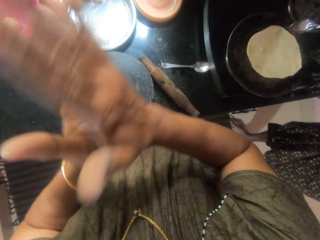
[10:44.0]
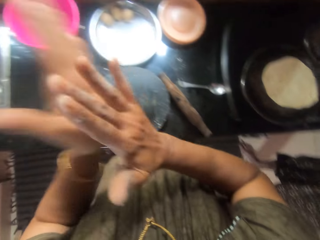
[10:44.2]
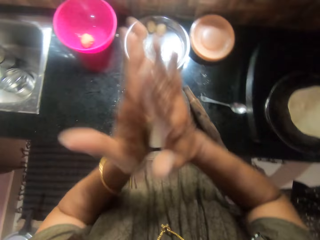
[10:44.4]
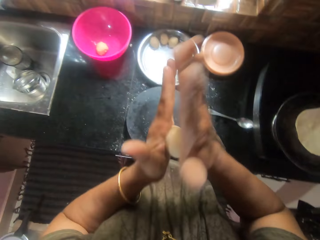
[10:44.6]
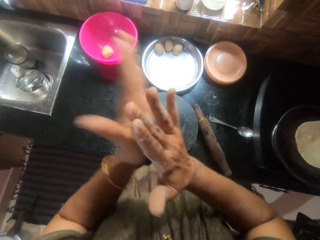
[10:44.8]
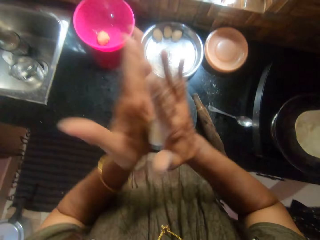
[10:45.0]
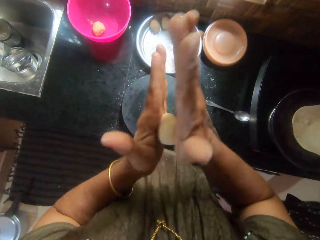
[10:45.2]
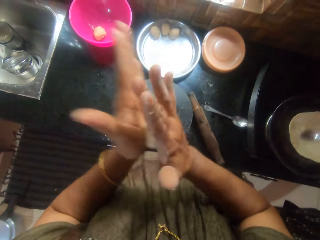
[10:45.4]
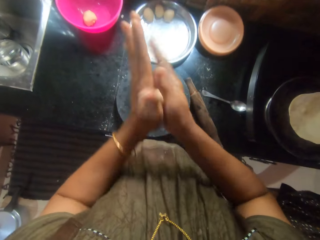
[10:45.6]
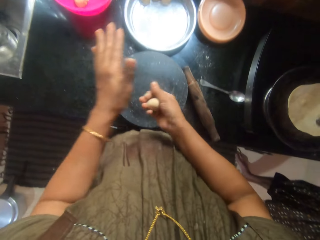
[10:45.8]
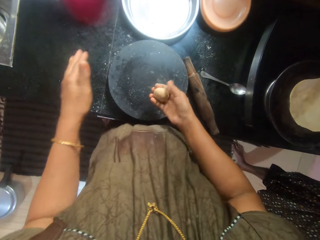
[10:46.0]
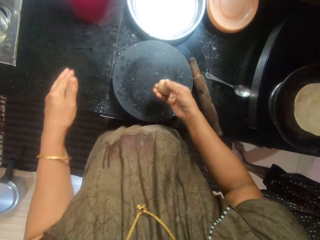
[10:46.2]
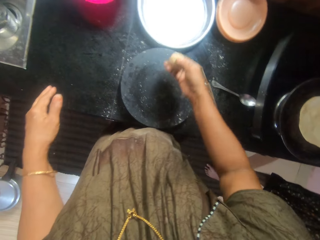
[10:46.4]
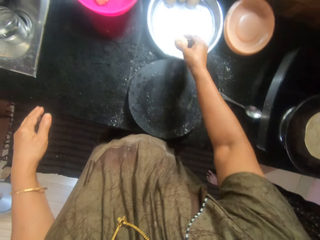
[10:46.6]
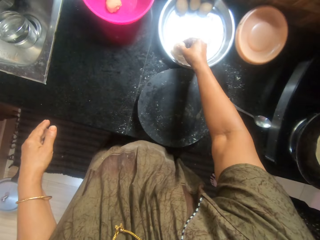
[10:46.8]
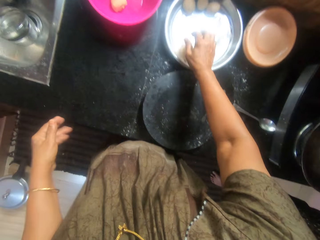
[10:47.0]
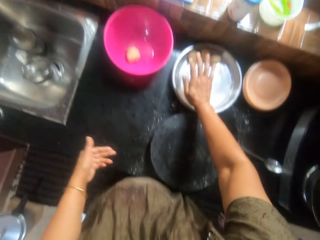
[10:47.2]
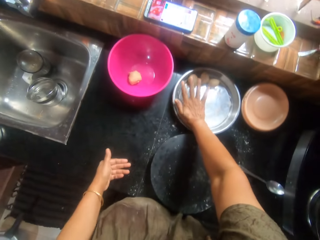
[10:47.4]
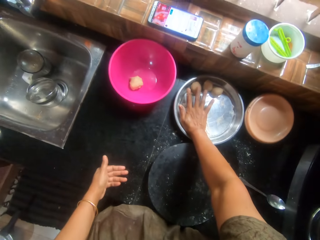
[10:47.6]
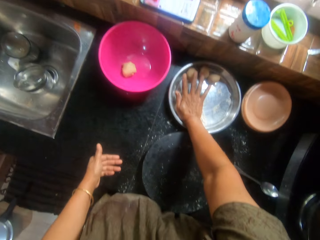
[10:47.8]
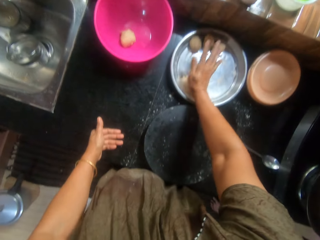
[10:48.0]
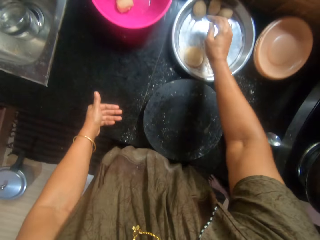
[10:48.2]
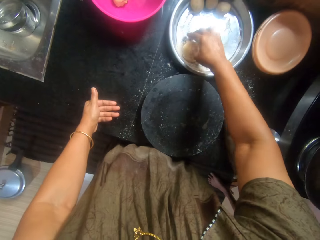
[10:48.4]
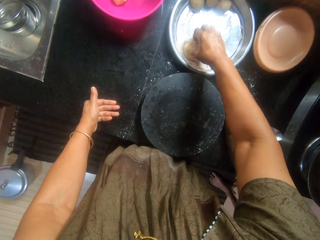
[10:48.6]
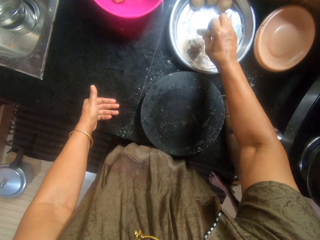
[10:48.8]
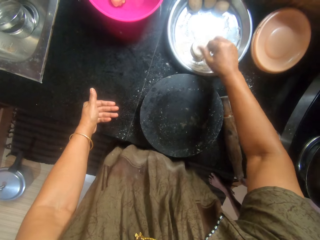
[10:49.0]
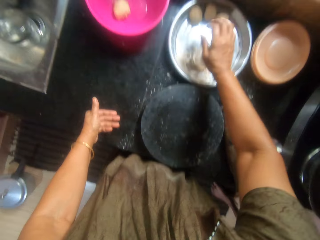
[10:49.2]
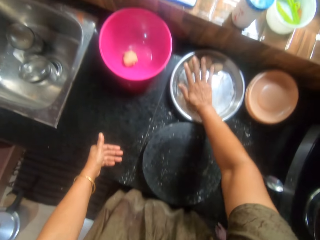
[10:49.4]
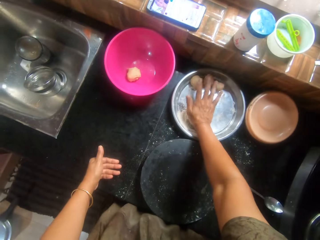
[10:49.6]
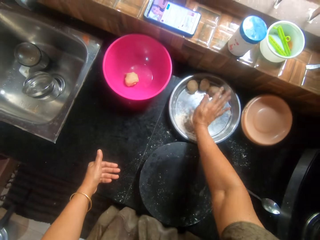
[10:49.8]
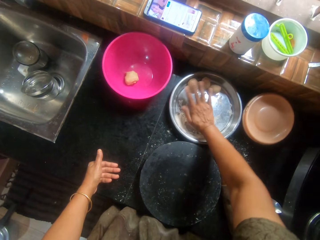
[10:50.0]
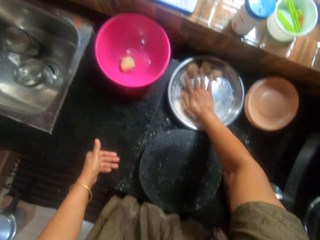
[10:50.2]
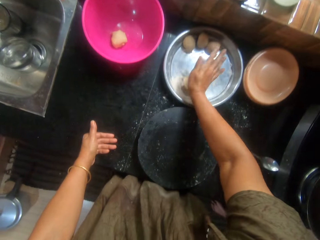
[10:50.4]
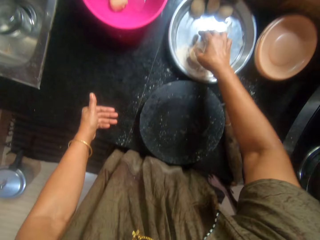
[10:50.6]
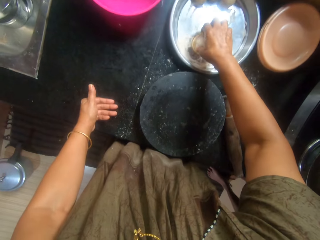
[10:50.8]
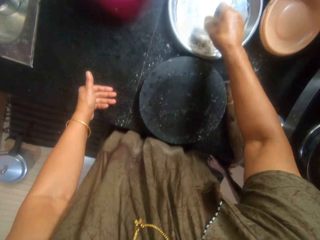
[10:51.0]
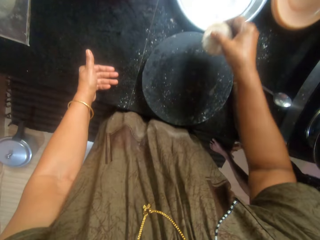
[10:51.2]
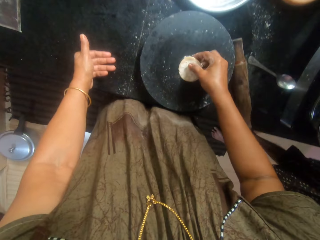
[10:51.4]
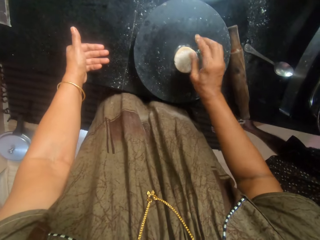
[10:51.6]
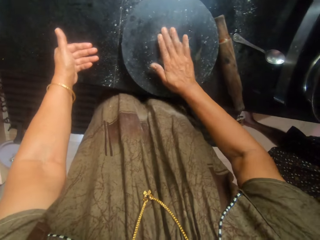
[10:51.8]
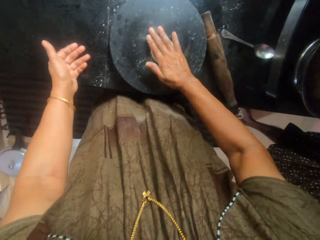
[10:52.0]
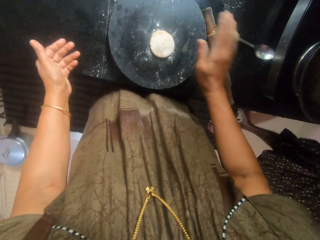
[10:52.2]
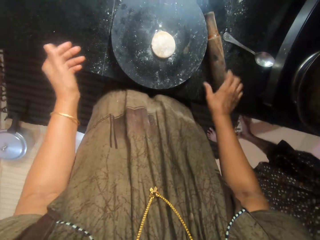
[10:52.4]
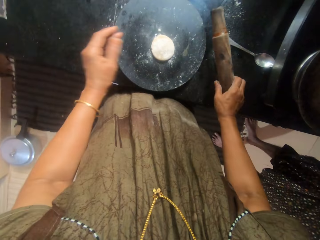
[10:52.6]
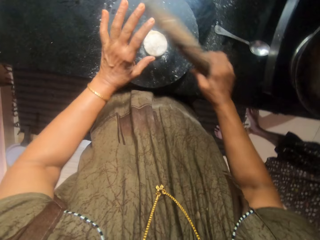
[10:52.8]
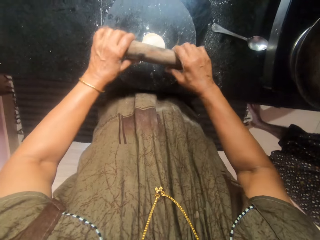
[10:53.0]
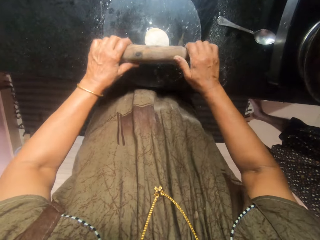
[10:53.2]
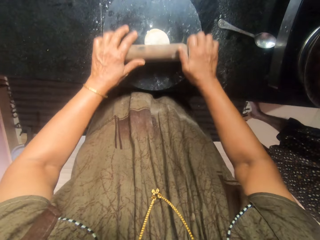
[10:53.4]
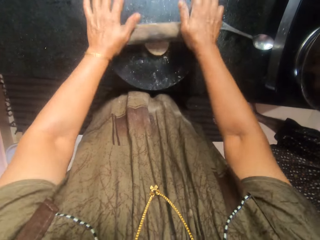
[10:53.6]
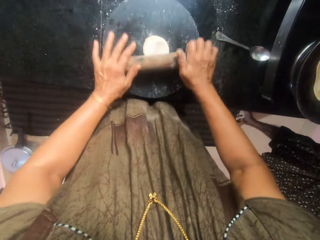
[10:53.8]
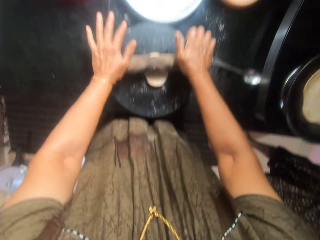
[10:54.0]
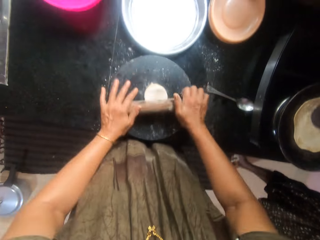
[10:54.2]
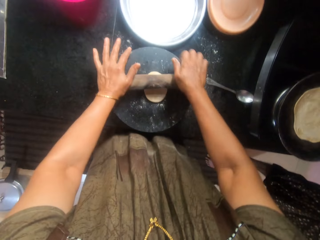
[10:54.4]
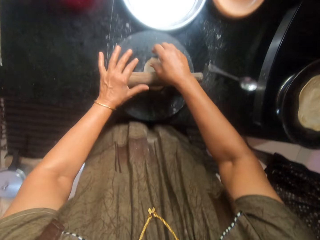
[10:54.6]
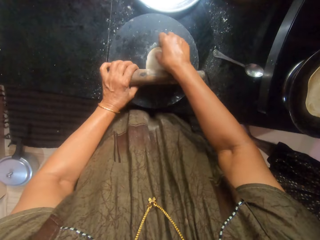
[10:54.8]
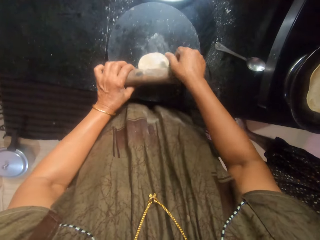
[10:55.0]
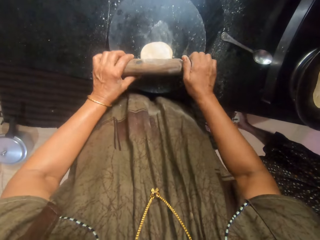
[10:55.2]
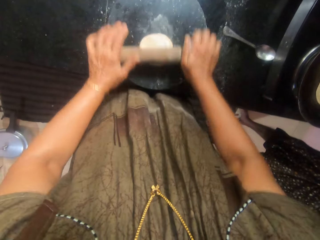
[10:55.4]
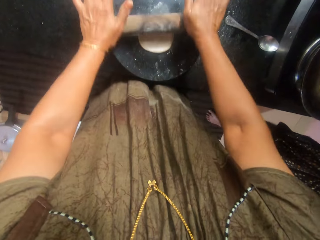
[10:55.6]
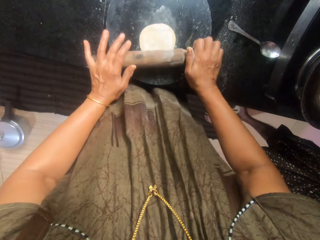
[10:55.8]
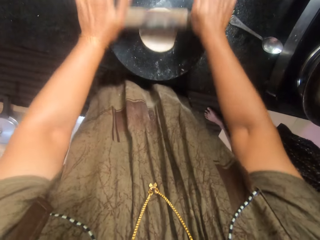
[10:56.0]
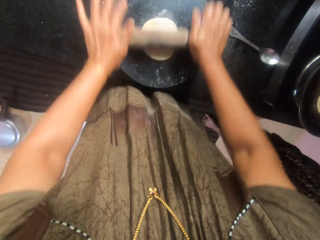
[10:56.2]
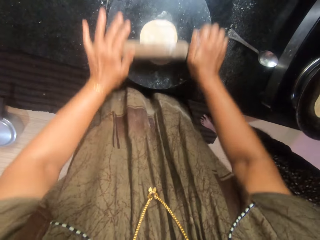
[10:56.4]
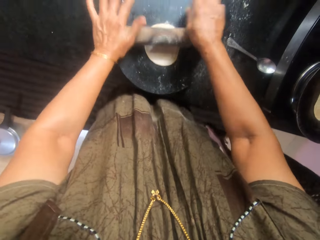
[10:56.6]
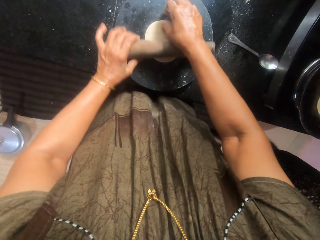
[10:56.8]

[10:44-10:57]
The camera wearer makes a dough ball. They mix the dough with flour inside the tray. They place the dough ball on the tray. They press the dough ball. They place the dough on the pastry board. They press the dough ball on something. They press the dough ball on something again. The man stands in the kitchen. The camera wearer picks the rolling pin from the countertop. They flatten the dough with the rolling pin. They rotate the dough and flatten the dough with the rolling pin.

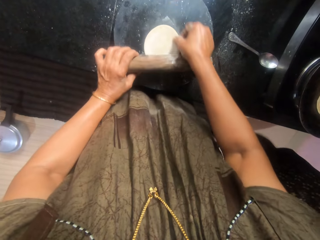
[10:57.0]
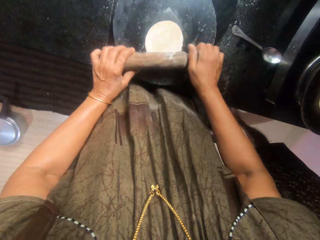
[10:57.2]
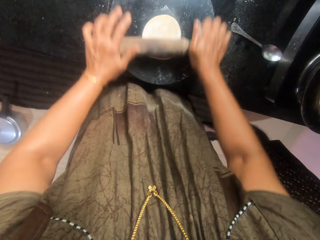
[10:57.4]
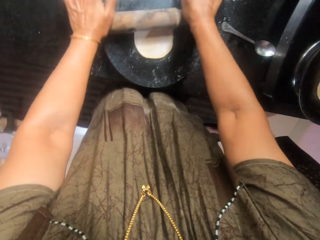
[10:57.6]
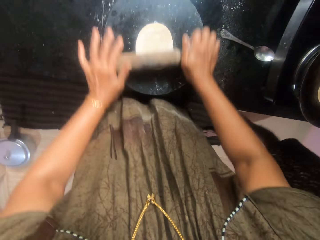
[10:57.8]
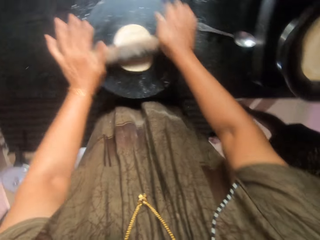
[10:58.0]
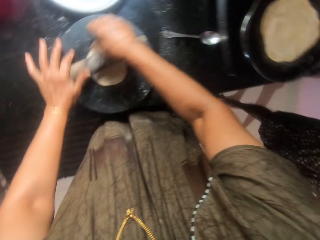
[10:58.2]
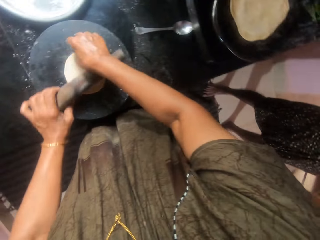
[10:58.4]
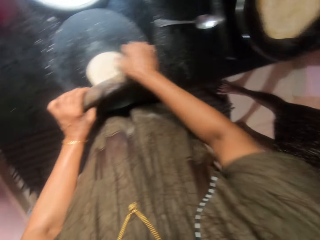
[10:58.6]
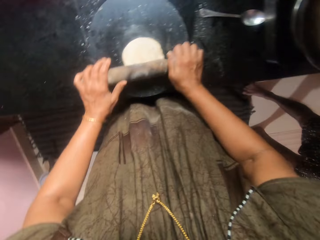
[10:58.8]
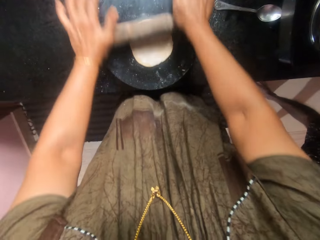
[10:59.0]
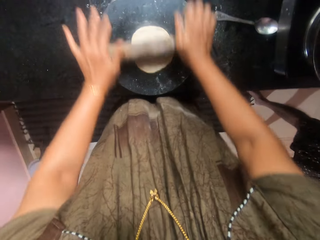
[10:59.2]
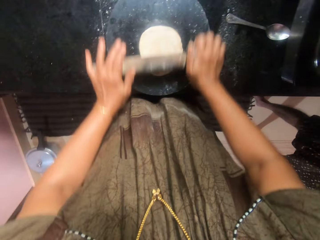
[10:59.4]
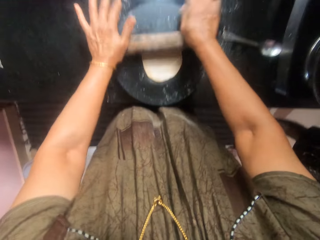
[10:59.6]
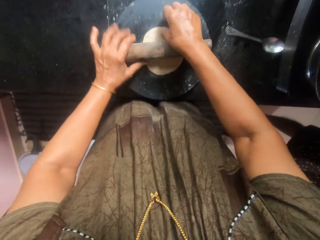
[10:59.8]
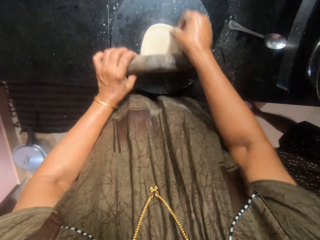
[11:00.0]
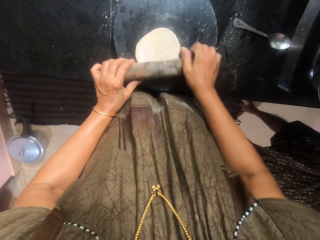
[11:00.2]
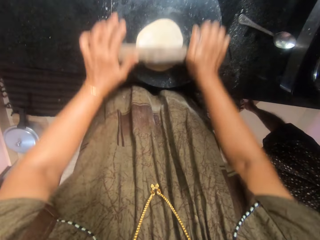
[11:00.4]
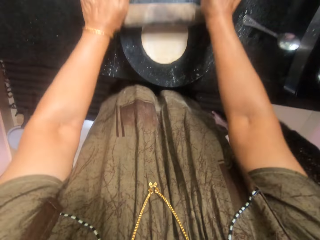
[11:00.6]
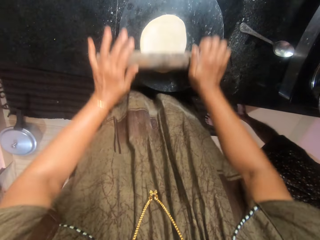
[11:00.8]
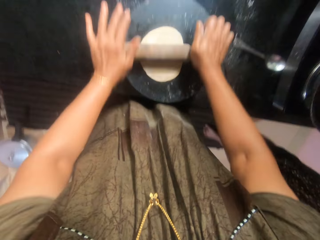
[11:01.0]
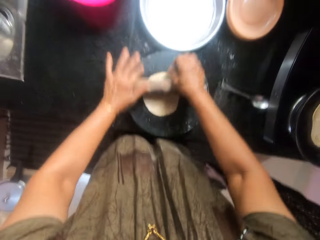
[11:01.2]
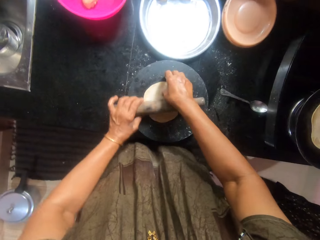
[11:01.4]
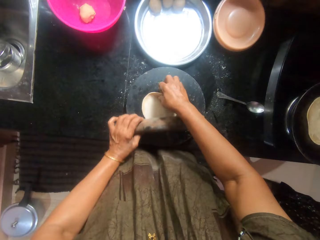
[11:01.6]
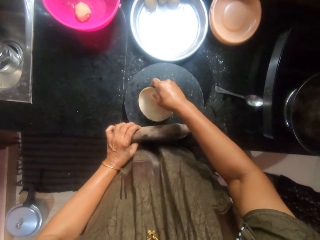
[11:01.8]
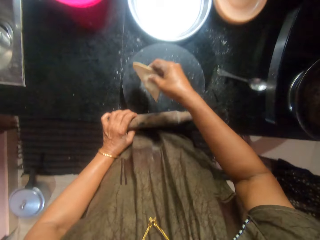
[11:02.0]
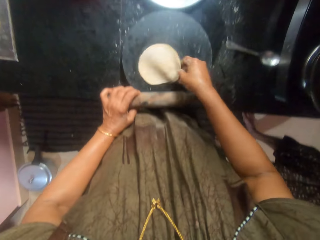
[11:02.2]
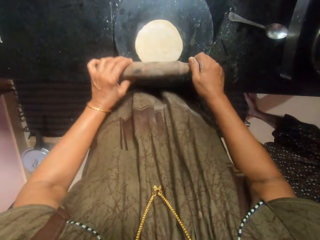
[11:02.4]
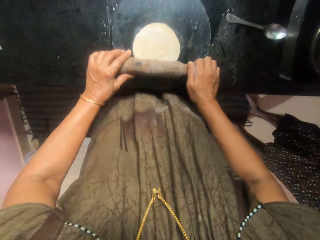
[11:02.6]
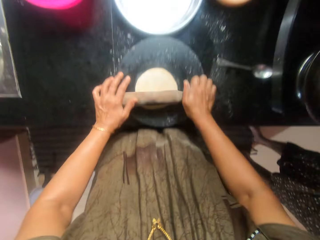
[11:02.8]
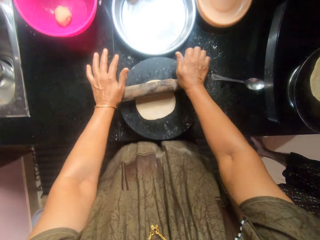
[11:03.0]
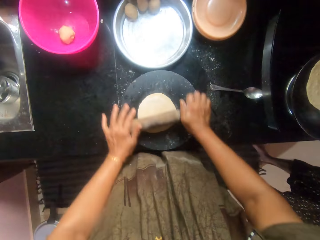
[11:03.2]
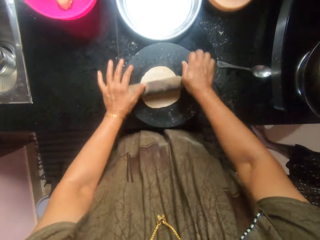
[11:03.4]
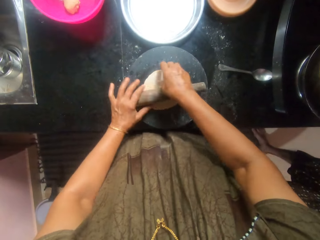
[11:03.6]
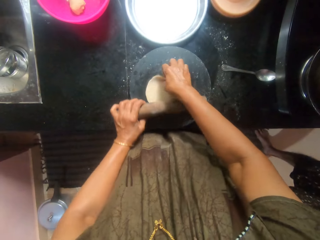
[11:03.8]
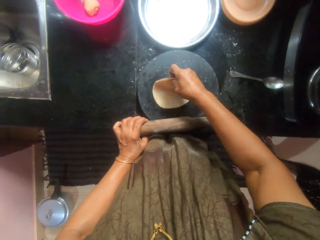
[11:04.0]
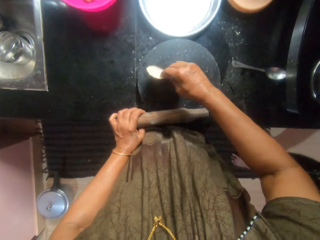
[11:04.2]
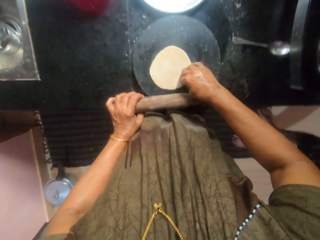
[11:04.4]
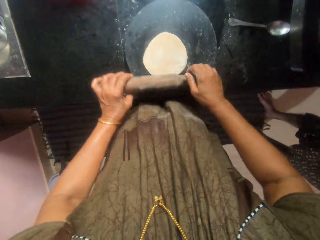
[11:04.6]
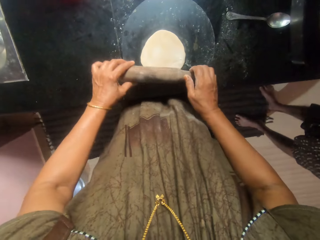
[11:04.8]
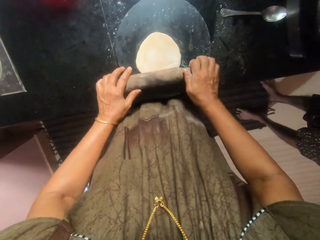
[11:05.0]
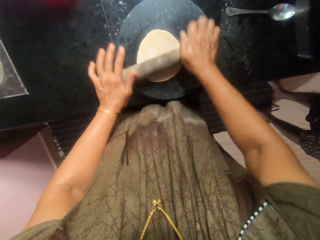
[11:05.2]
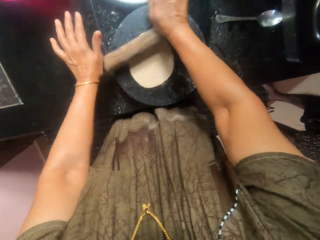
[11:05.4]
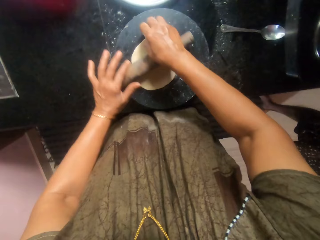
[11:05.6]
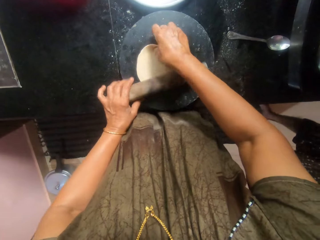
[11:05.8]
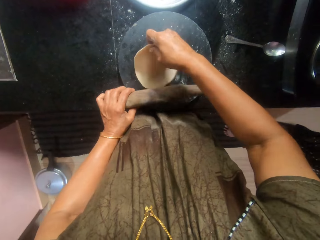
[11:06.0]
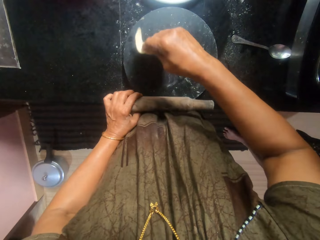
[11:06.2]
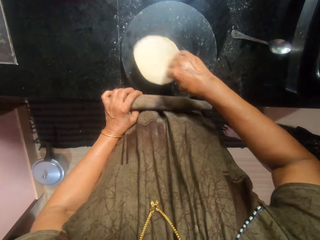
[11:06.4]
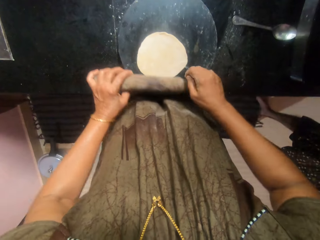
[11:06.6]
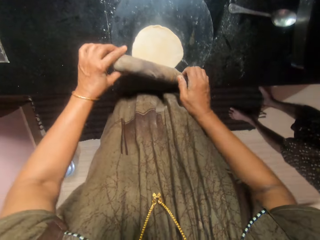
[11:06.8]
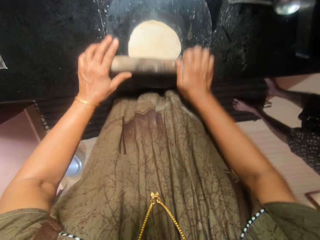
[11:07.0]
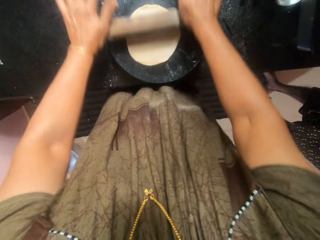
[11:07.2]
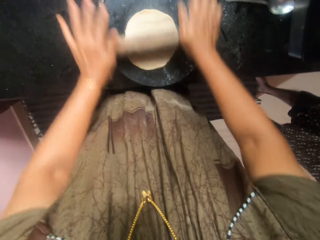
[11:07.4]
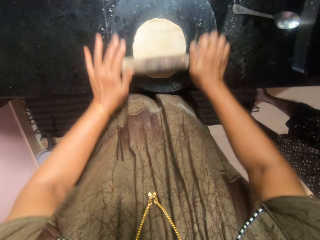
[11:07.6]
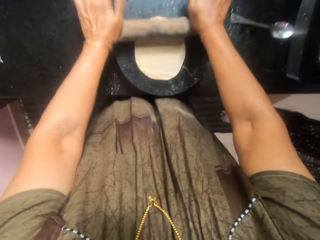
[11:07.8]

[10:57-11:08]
The camera wearer rotates the dough. They flatten the dough with the rolling pin. They rotate the dough. They flatten the dough with the rolling pin. They rotate the dough. They flatten the dough with the rolling pin. They adjust the position of the dough on the pastry board. The man turns the roti. The camera wearer flattens the dough with the rolling pin. They turn the dough upside down. They flatten the dough with the rolling pin. They turn the dough upside down. They flatten the dough with the rolling pin.
